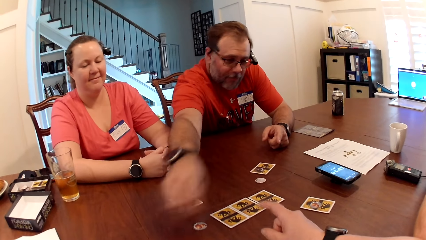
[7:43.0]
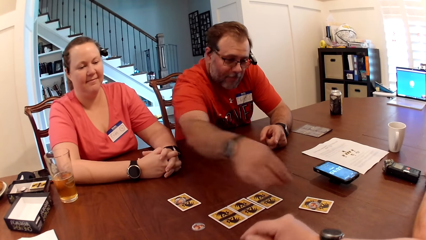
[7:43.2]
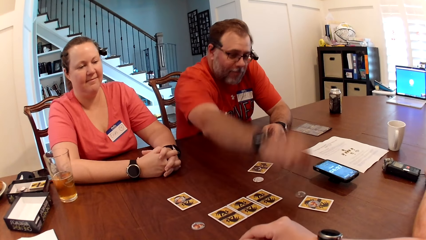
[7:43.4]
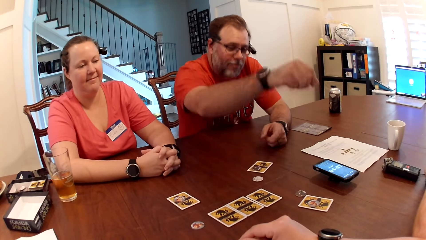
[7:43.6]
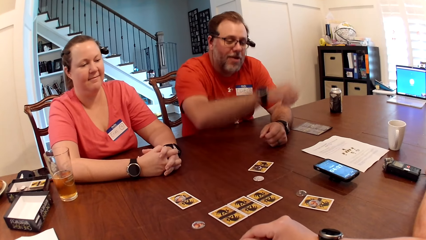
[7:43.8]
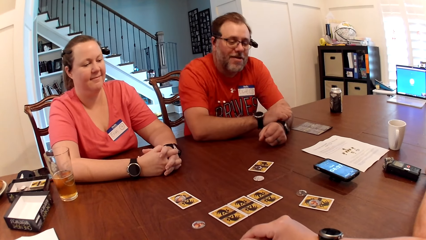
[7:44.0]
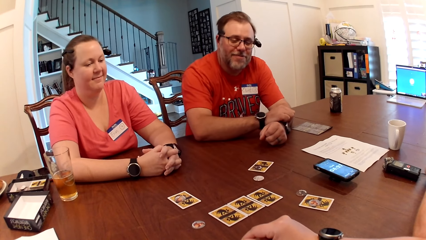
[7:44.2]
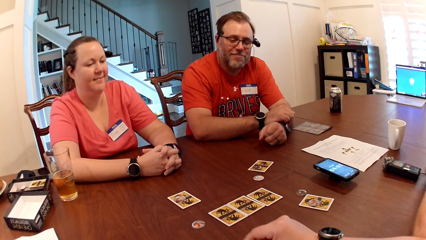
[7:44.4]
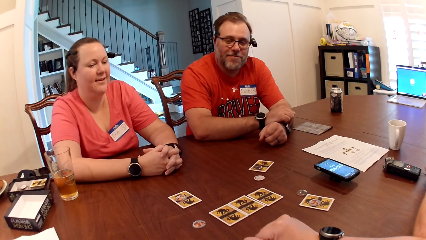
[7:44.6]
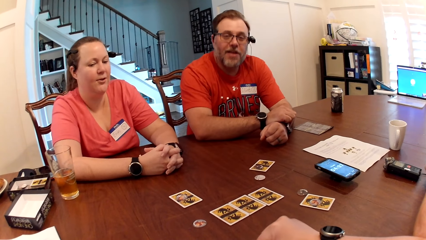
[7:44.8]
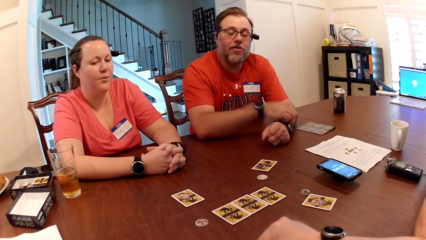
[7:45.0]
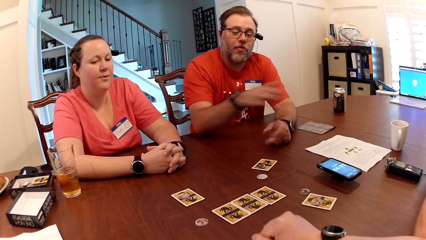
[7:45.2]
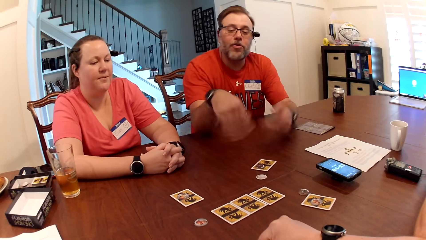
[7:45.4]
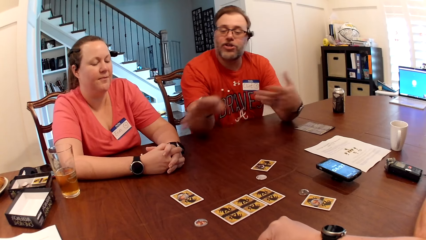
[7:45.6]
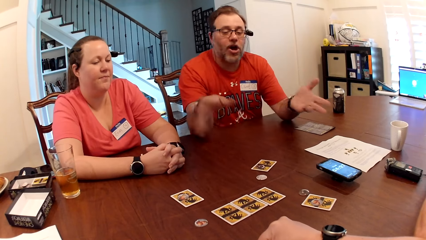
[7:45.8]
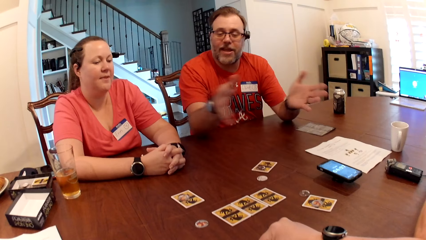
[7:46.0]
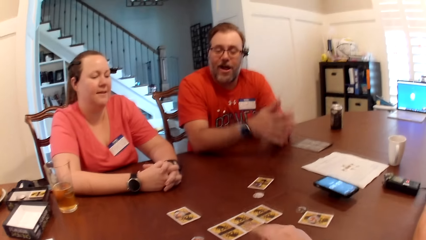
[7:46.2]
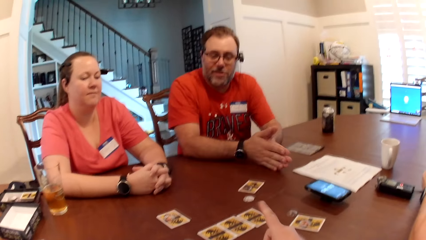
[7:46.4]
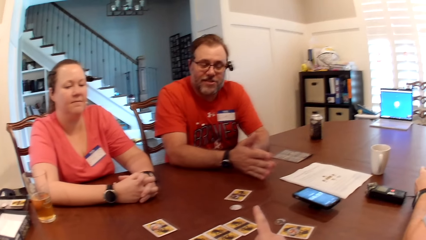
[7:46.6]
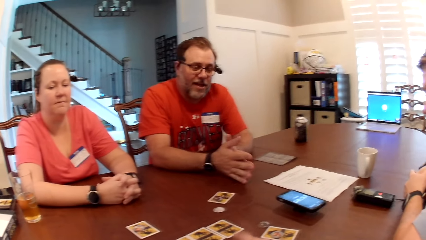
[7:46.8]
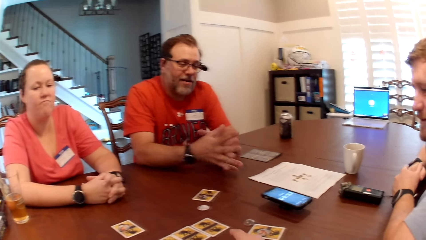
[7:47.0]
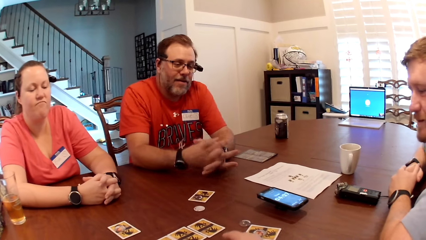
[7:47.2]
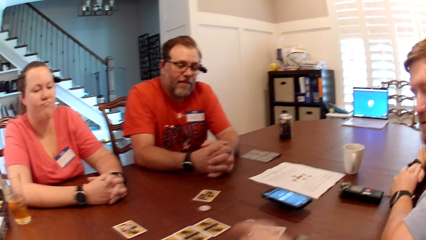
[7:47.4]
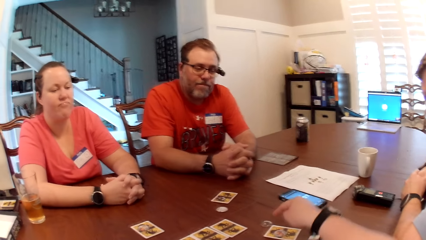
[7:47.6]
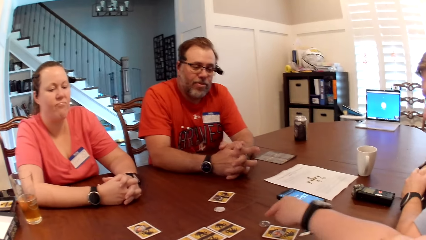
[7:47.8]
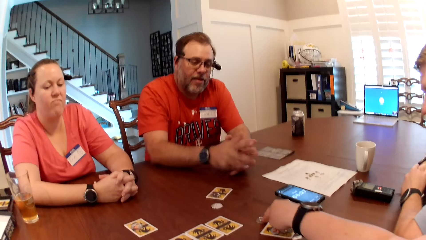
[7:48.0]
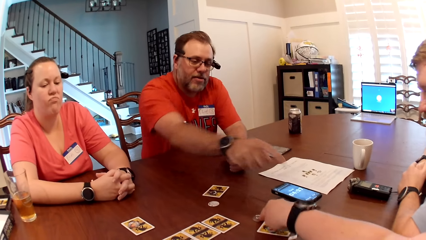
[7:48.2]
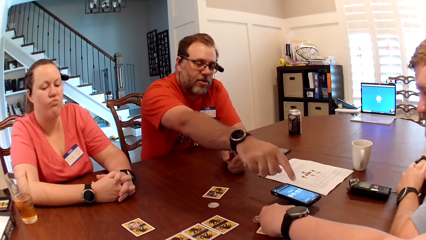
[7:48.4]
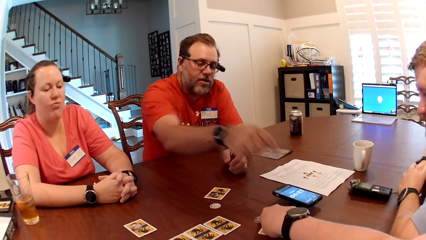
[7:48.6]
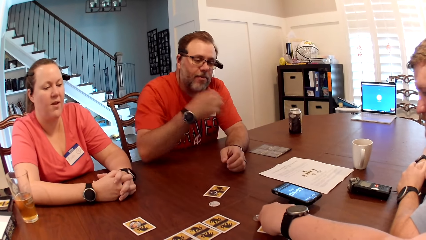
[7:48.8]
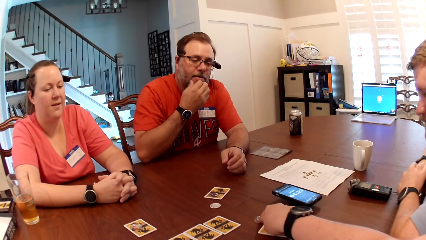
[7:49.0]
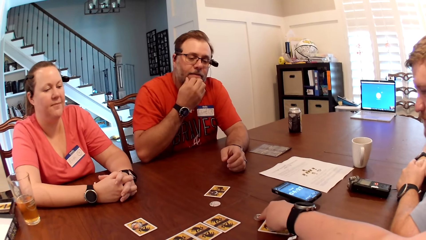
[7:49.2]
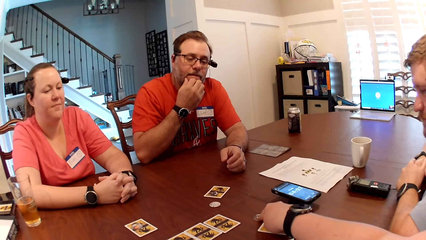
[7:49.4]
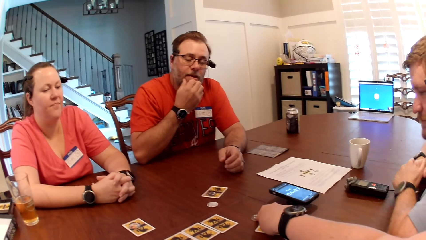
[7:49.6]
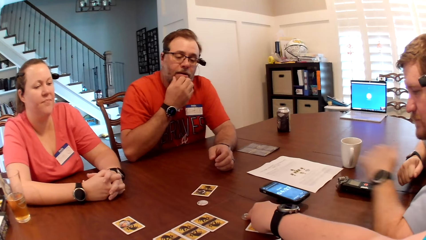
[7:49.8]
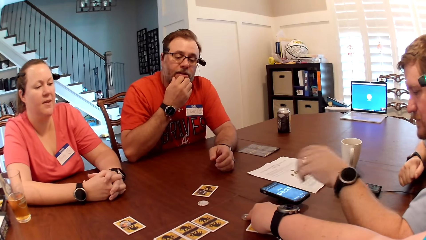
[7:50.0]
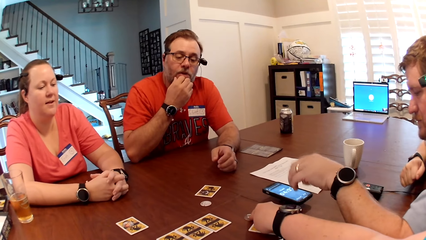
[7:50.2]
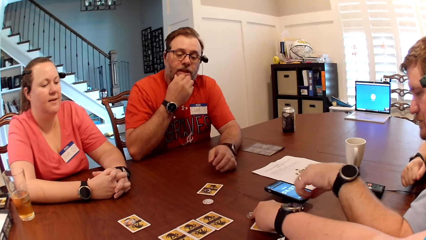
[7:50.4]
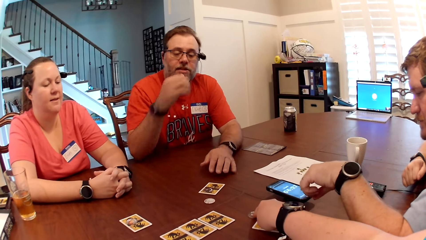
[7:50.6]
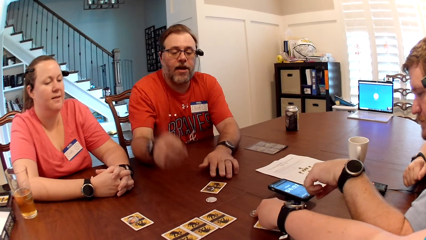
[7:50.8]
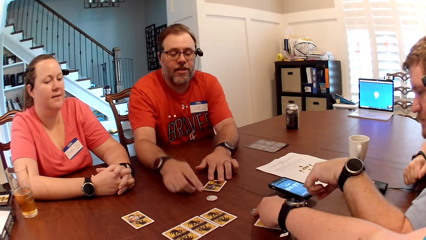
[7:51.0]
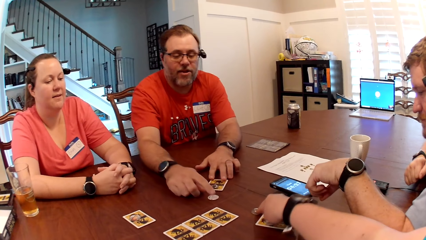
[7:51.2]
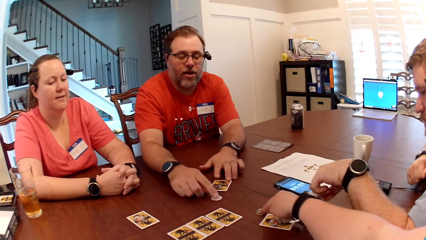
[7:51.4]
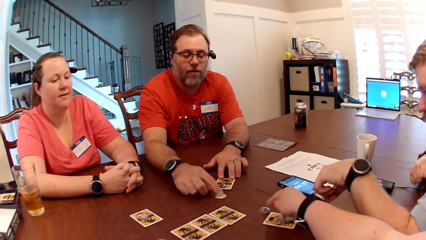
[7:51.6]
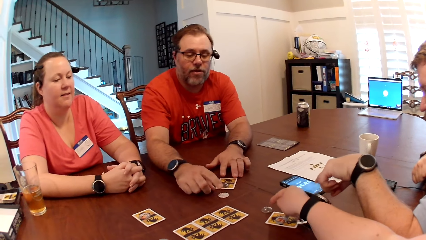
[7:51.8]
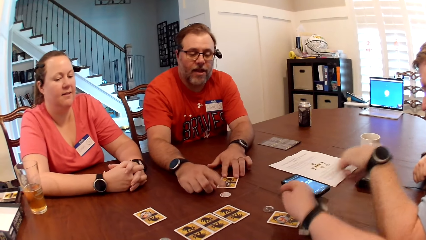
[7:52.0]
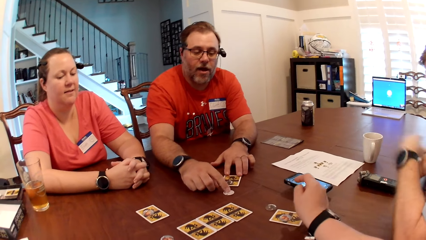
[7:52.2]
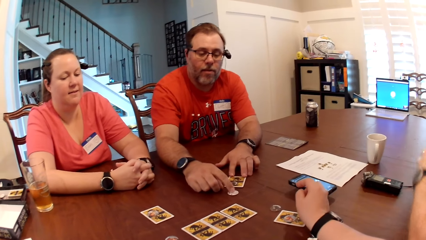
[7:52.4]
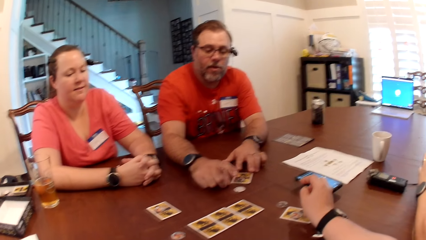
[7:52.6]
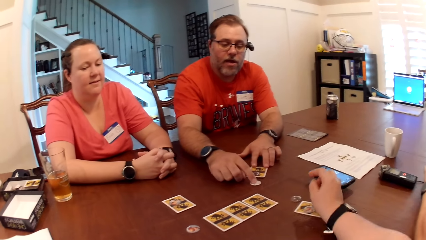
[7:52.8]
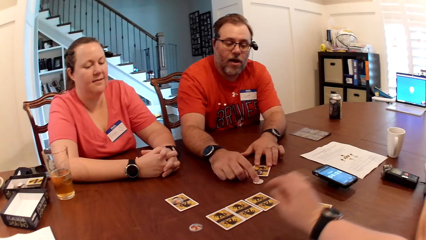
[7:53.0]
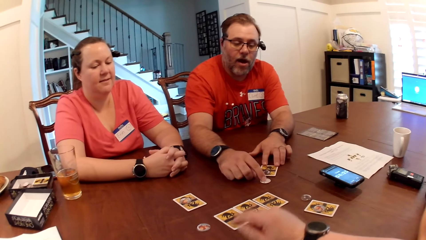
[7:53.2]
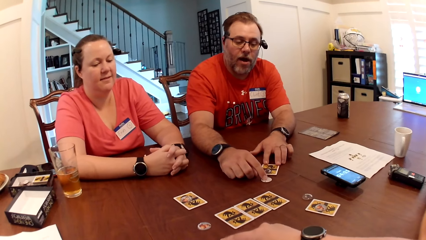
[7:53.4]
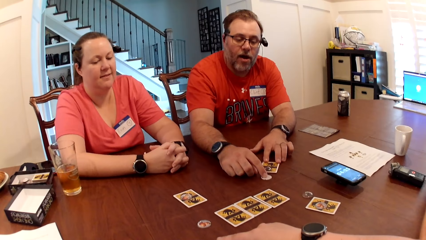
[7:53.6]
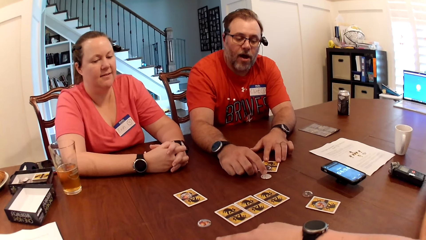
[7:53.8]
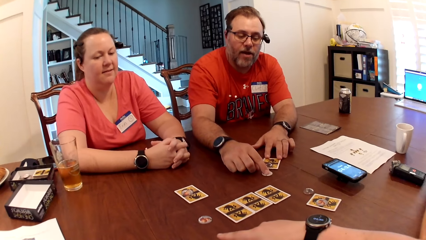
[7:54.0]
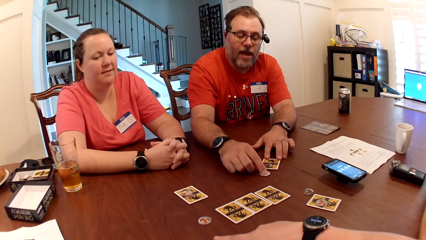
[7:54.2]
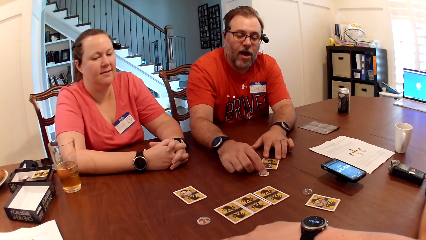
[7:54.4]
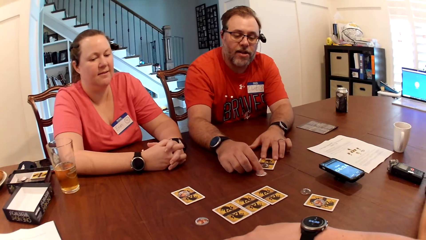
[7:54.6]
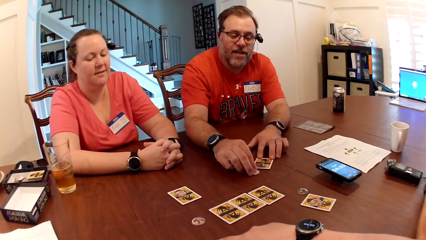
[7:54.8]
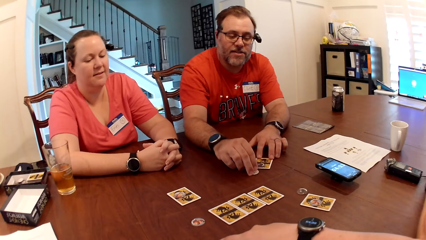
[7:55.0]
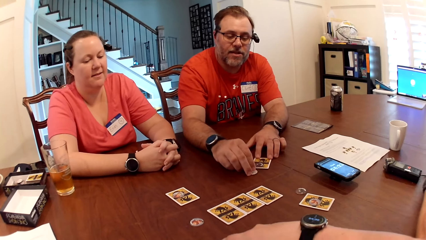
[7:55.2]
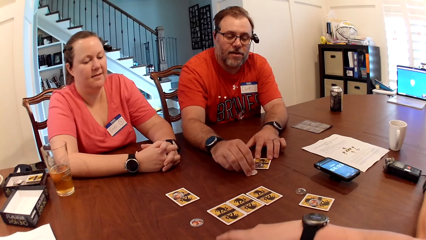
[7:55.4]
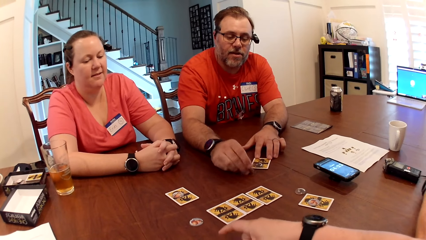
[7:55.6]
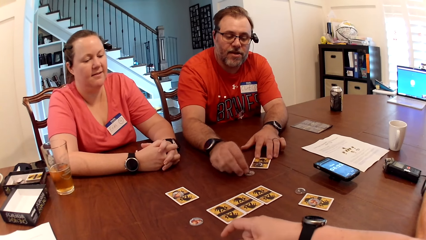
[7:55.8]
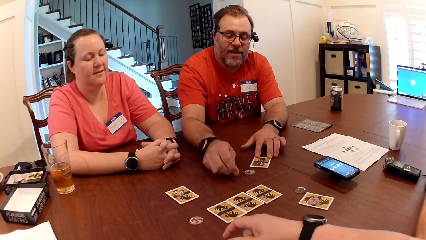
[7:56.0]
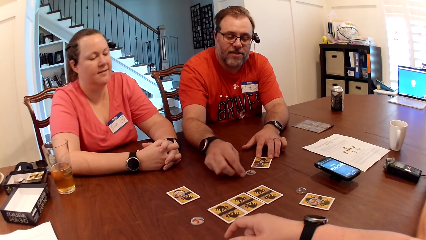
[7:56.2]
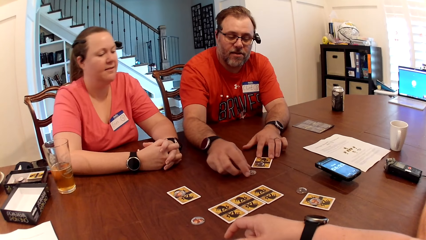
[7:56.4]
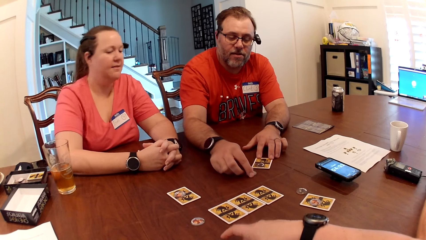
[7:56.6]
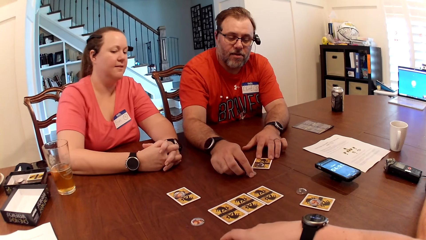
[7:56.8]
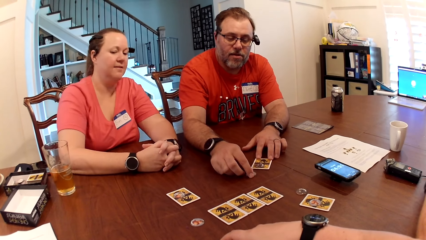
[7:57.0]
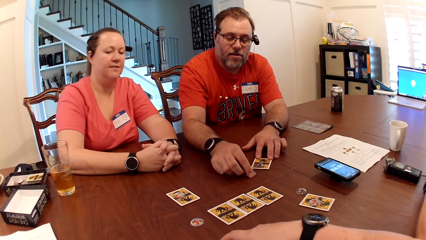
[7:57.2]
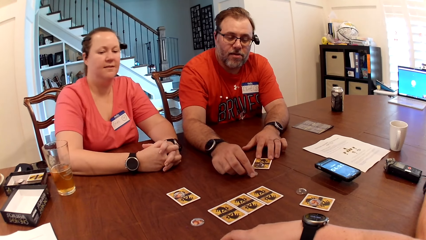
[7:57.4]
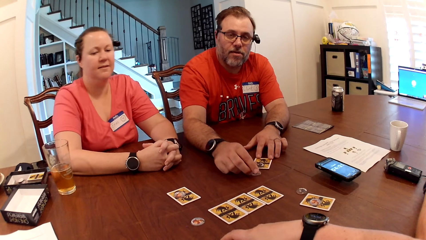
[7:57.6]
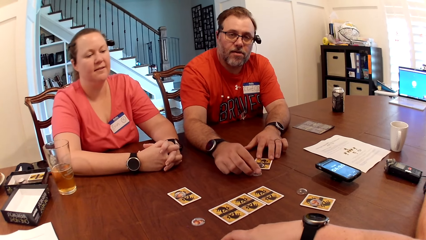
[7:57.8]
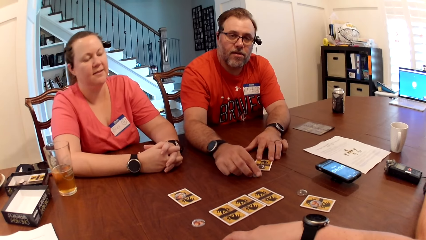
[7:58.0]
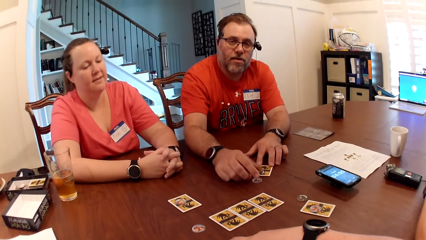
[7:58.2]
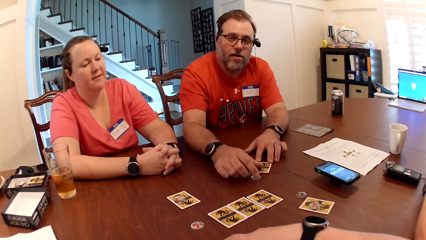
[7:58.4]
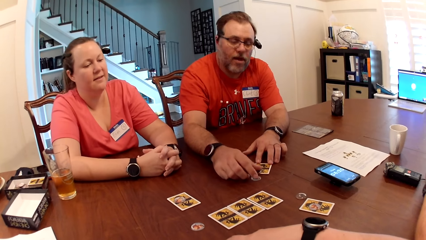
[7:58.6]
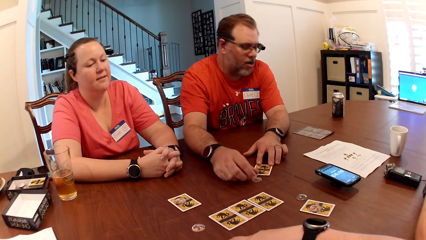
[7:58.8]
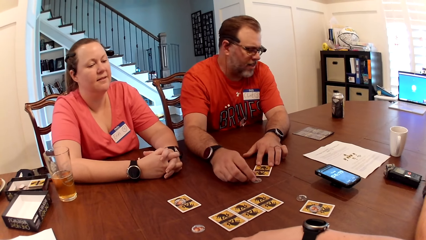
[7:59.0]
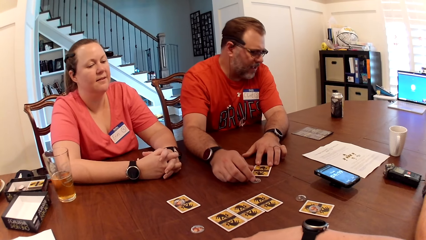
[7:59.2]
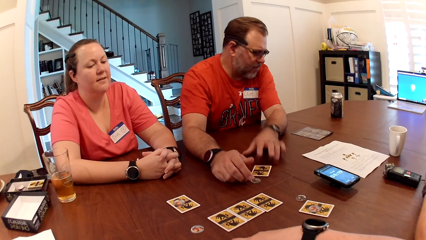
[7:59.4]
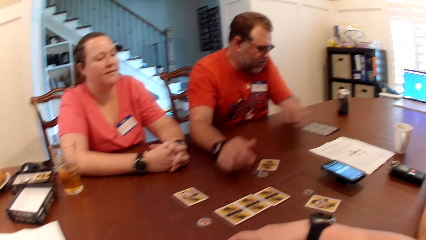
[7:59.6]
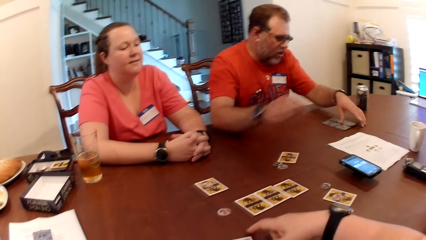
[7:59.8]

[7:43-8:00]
A man picks up a poker chip from the table with his right hand. He drops the poker chip on the table with his right hand. The camera wearer puts the hand on the table. She hits the hand on the table. She flaps the hand. She puts the hand on the table. She holds the card with the hand. She touches the poker chip on the table with her right hand. The man touches the poker chip on the table with his right hand. He touches the card on the table with his right hand. The camera wearer removes the hand from the card. She arranges both the card and the coin on the table. The man turns the poker chip on the table over with his right hand. He moves the poker chip on the table over with his right hand.
